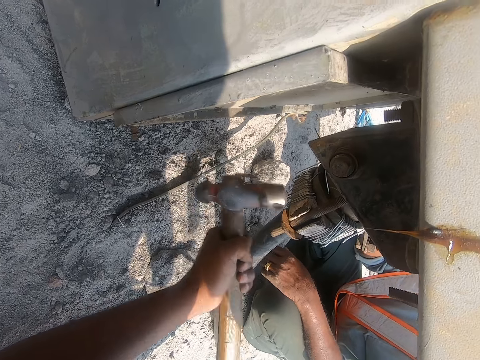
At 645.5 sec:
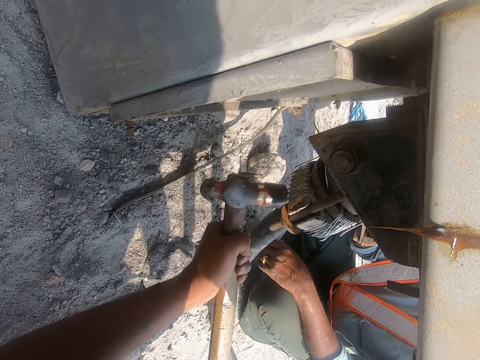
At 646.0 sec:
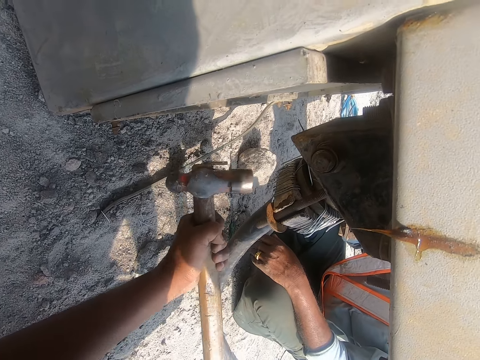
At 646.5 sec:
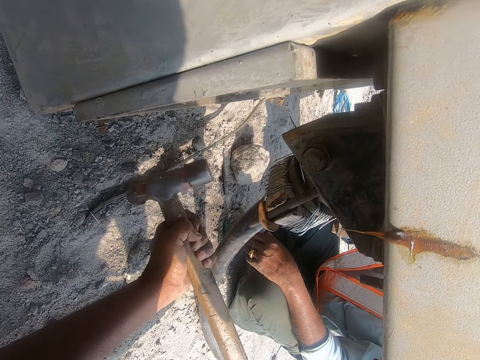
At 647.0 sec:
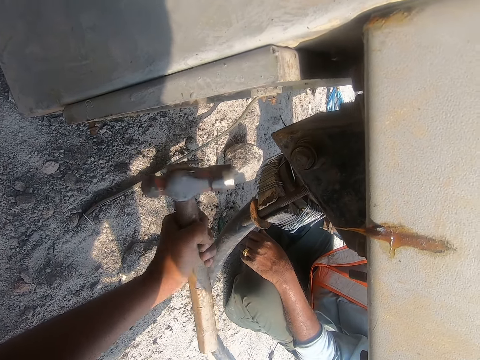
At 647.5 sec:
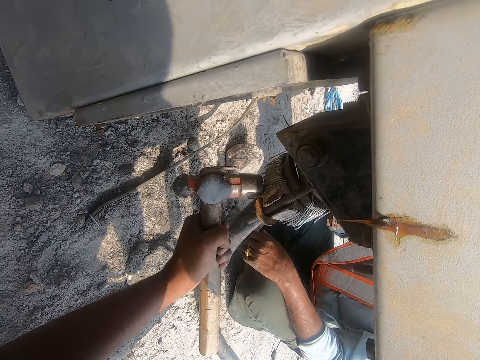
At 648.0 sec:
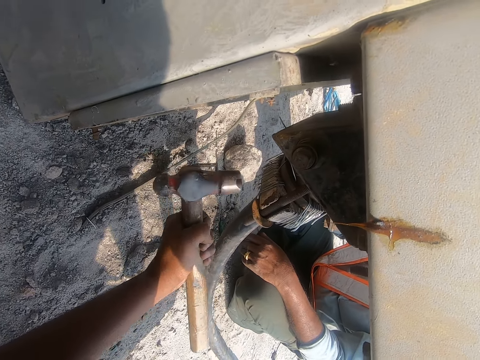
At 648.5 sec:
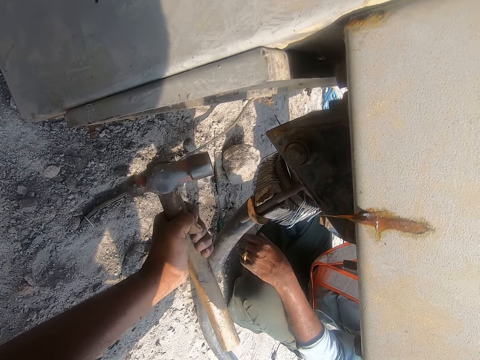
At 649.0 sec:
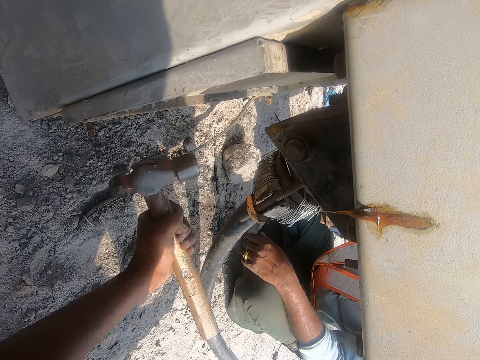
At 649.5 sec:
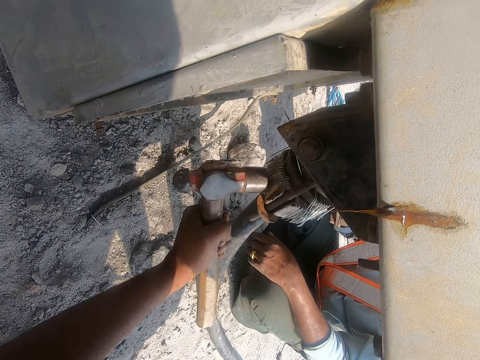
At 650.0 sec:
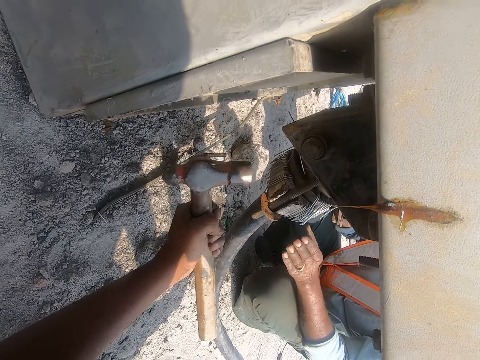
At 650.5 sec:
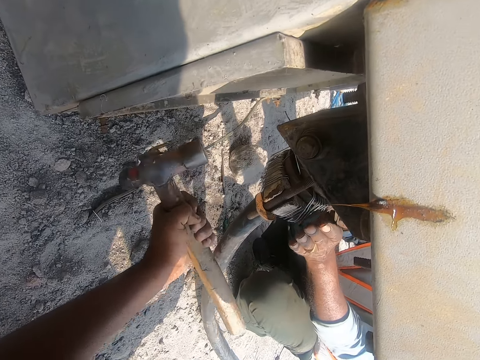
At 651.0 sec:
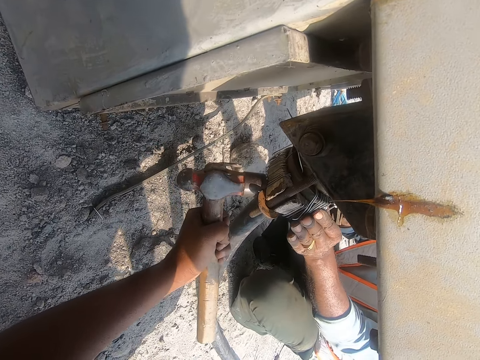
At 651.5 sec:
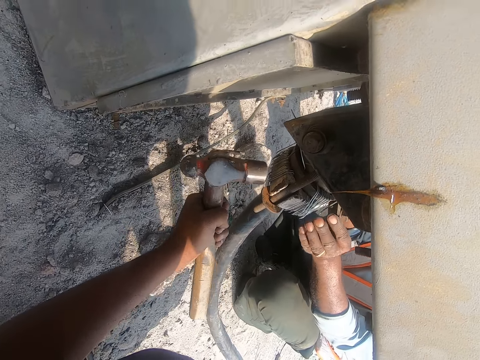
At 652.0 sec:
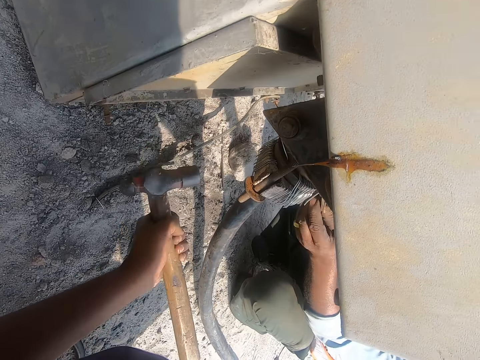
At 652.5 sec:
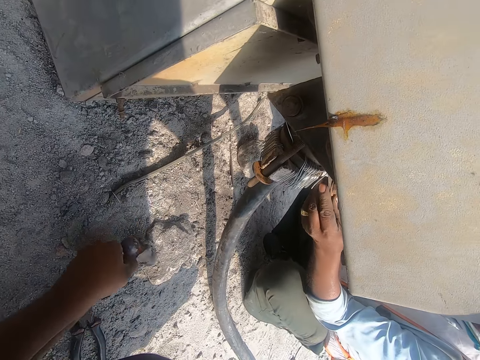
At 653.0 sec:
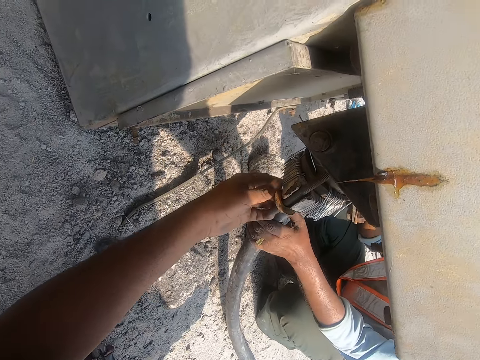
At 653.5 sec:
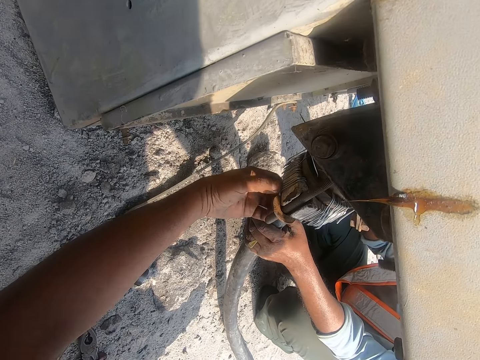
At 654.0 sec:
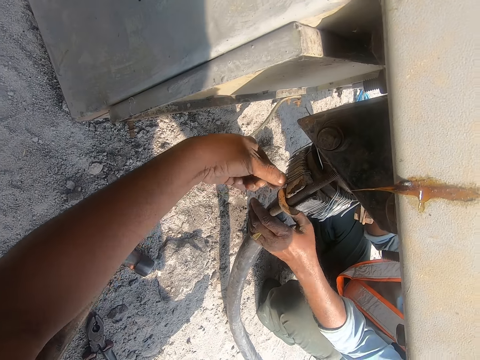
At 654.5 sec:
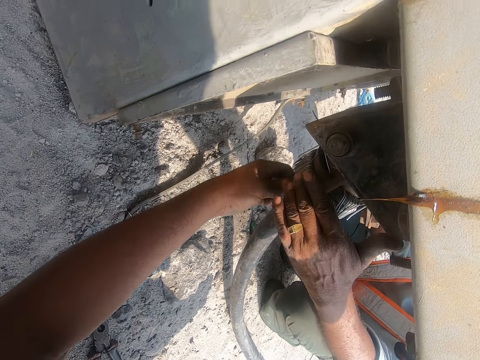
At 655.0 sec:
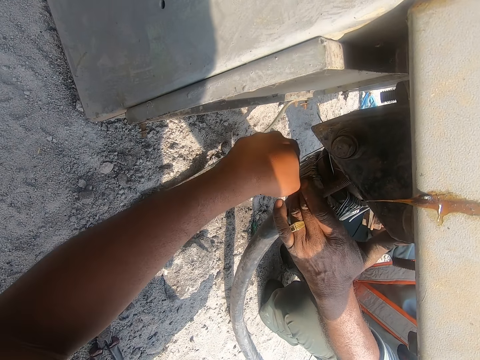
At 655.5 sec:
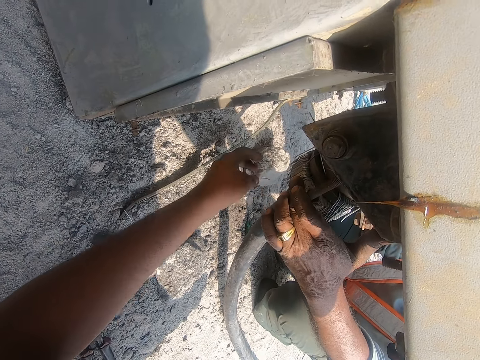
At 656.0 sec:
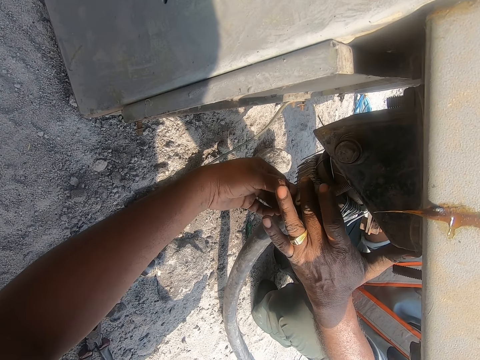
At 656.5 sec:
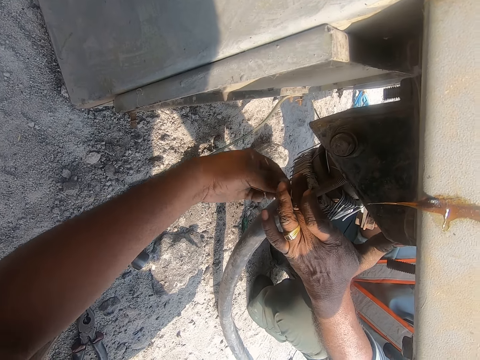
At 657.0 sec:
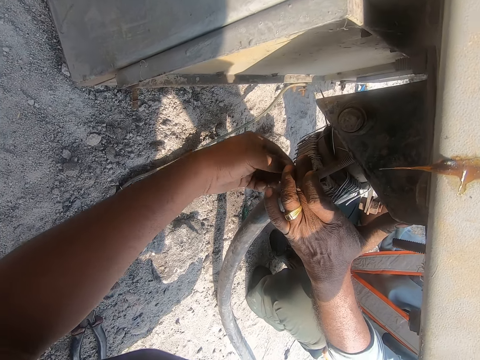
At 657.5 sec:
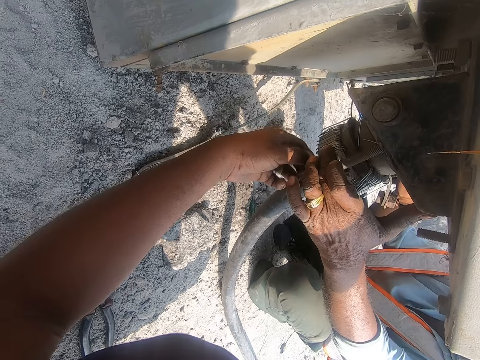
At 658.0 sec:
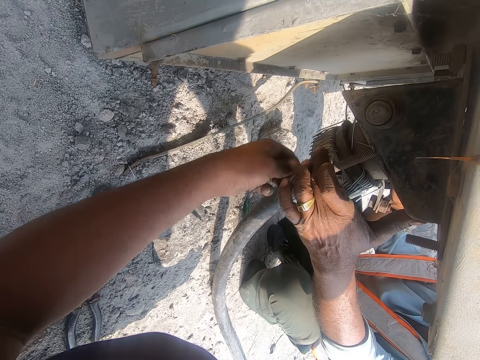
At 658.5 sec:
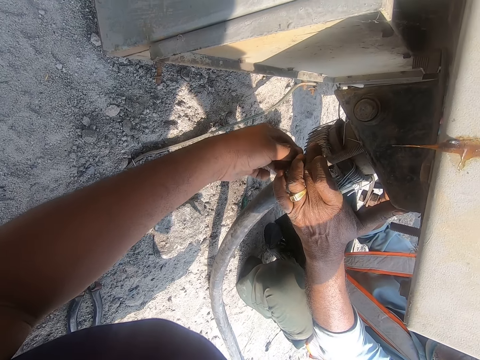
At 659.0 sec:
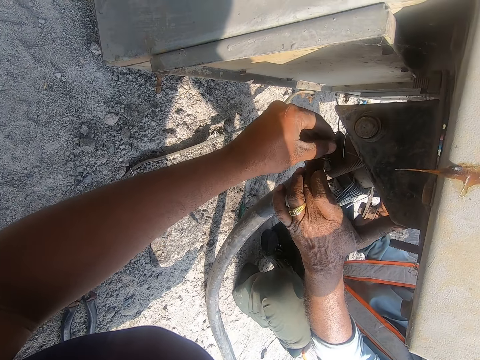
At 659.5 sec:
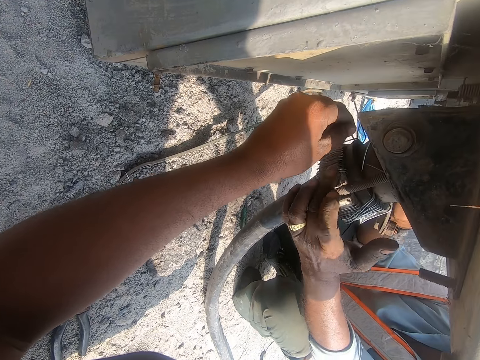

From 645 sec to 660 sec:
The camera wearer hits the wires with a hammer. They lift the wires. They bend the wires.

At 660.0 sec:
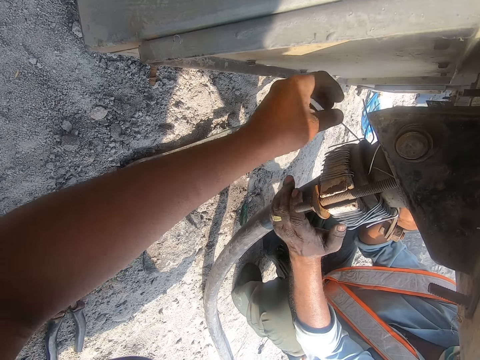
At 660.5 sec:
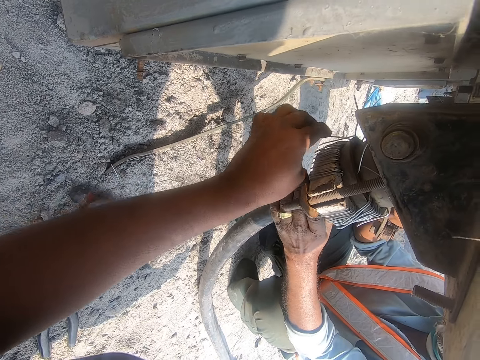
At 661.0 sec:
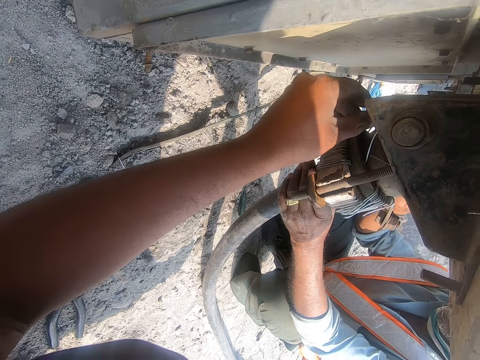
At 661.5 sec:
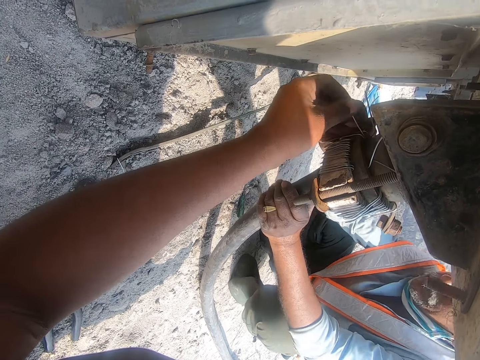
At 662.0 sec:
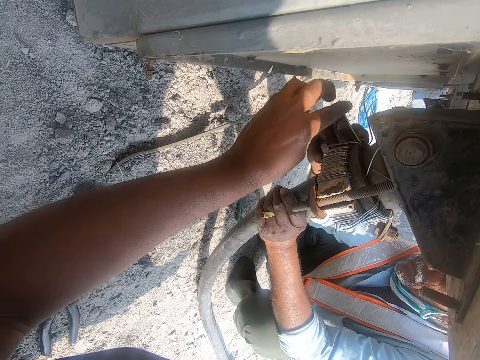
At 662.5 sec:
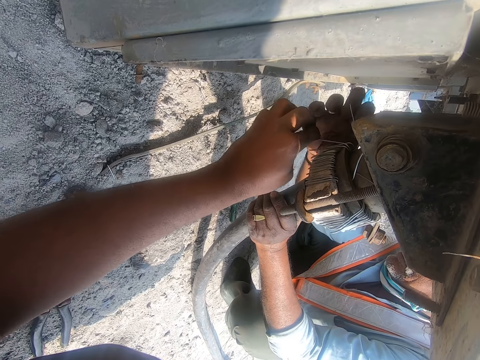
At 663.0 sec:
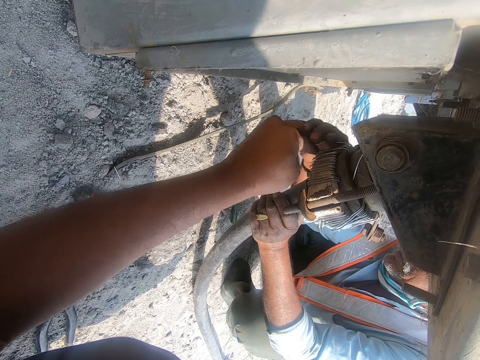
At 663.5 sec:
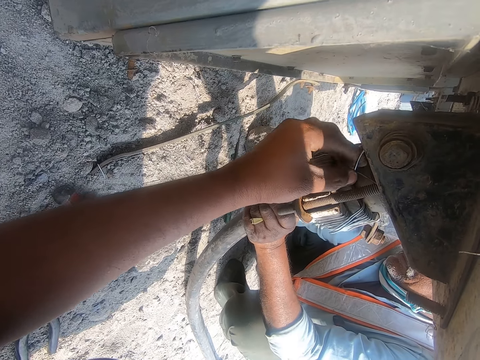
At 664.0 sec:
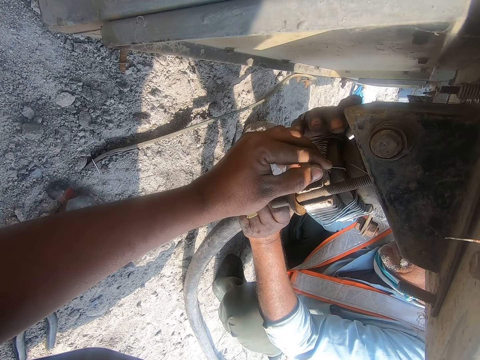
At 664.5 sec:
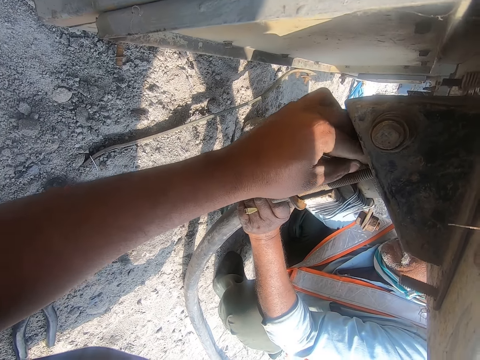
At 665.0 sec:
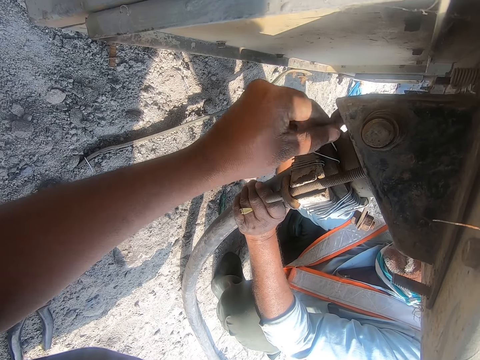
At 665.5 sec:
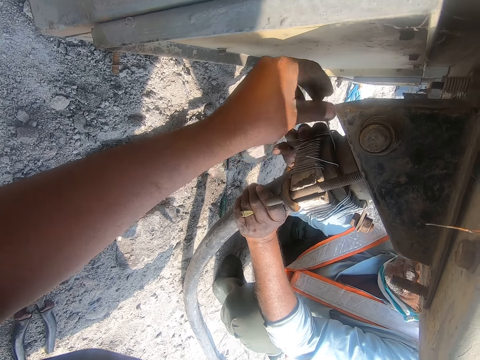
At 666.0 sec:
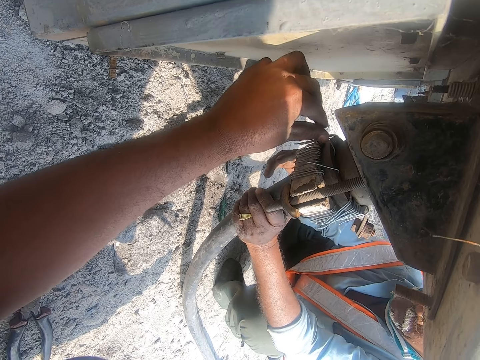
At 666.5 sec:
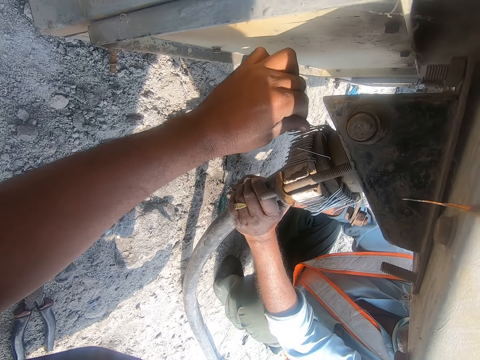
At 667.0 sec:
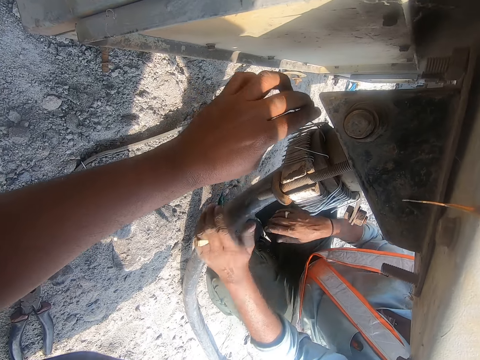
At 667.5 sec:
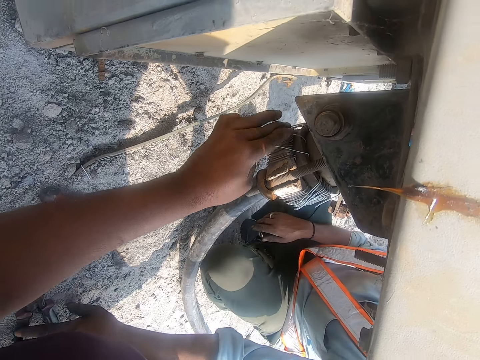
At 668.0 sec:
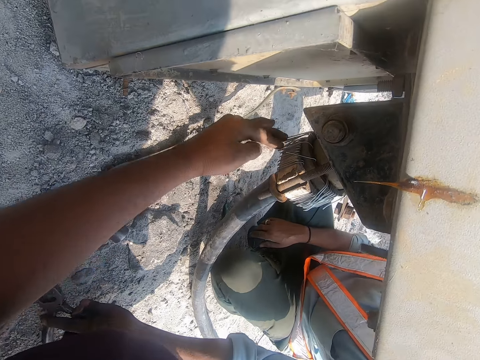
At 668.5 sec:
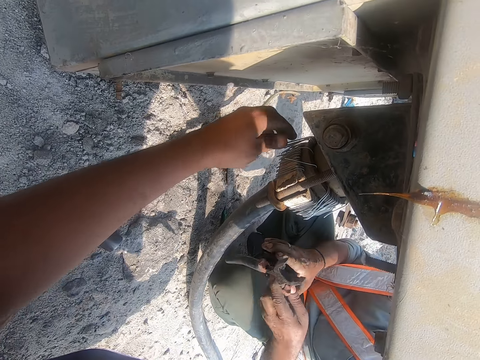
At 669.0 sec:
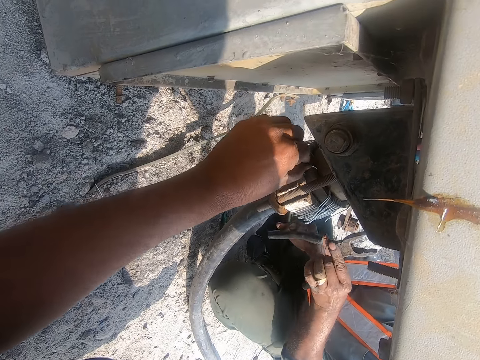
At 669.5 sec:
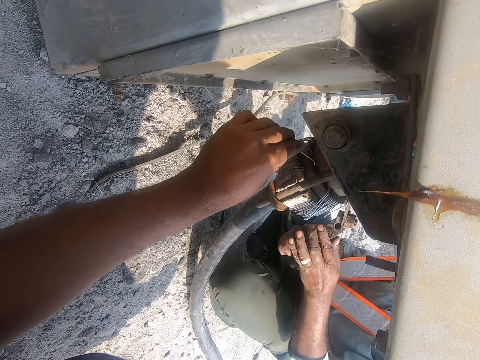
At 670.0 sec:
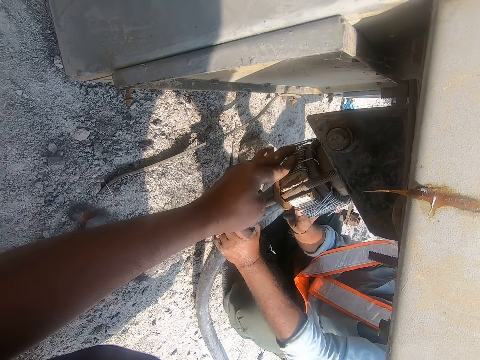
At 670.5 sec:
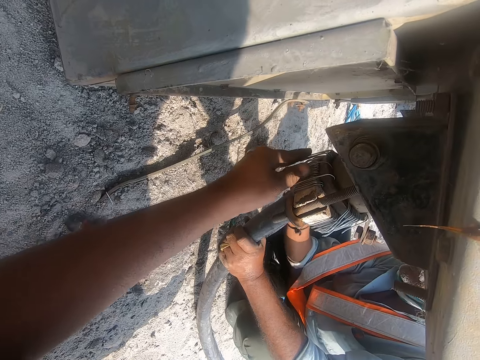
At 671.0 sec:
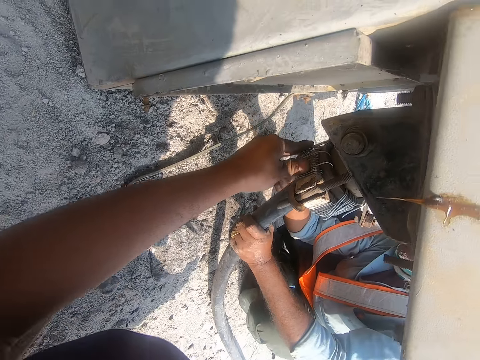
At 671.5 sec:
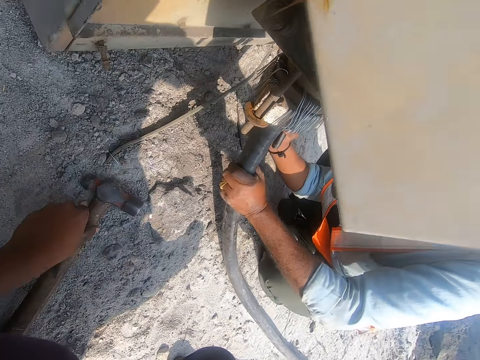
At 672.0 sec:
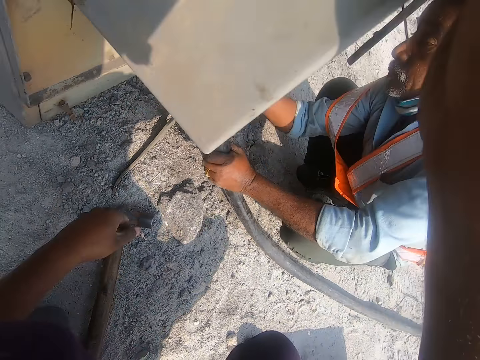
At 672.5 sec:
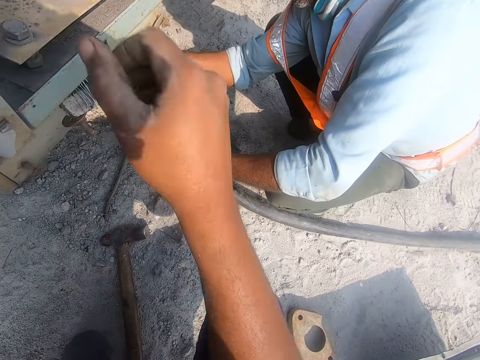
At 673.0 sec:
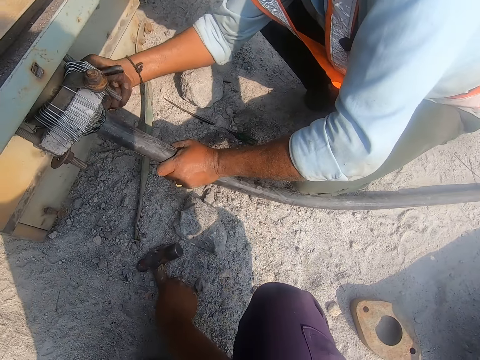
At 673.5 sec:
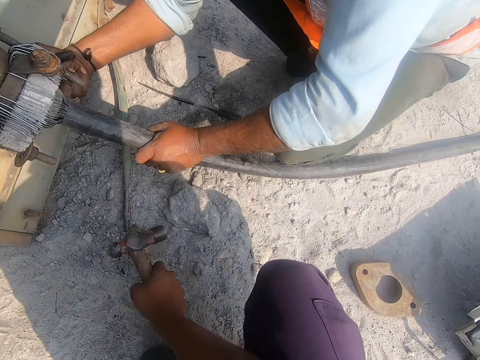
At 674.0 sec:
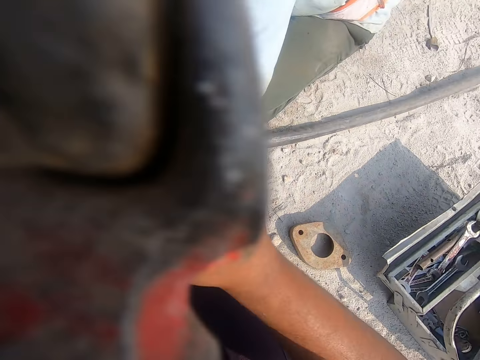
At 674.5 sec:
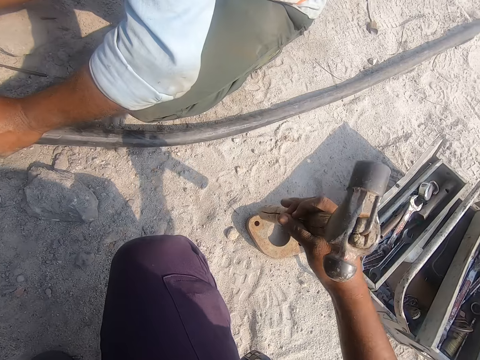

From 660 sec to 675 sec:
A man picks up the pliers. The man hits the wires with the pliers. The camera wearer takes a hammer.
